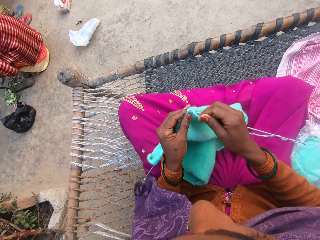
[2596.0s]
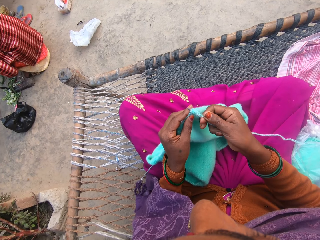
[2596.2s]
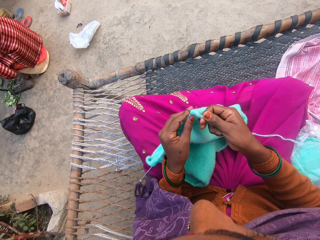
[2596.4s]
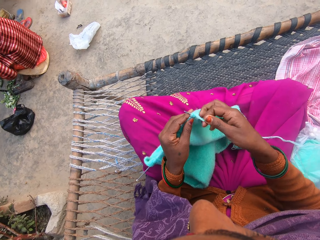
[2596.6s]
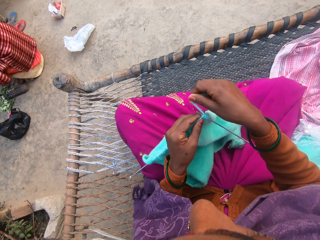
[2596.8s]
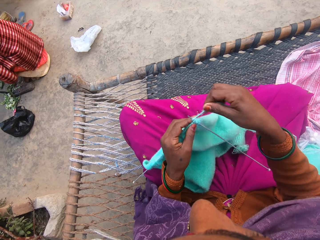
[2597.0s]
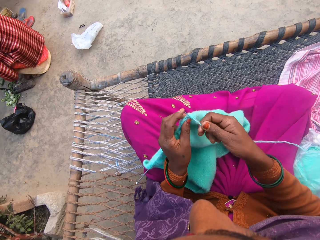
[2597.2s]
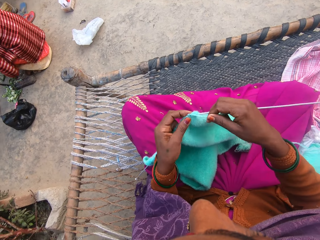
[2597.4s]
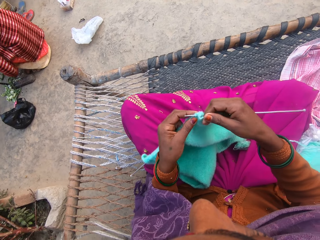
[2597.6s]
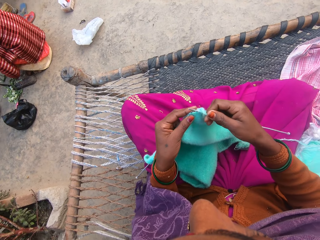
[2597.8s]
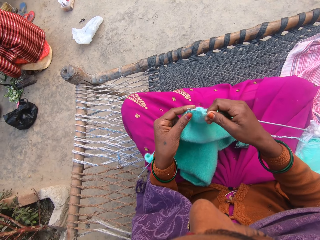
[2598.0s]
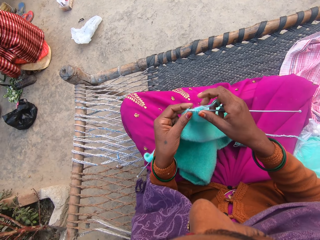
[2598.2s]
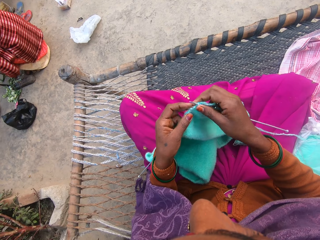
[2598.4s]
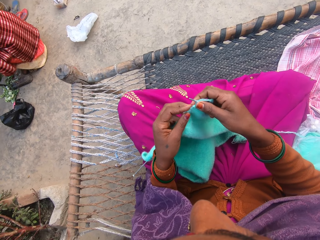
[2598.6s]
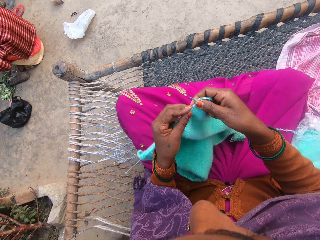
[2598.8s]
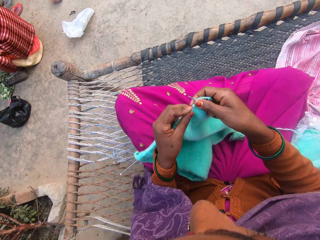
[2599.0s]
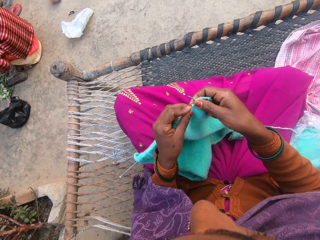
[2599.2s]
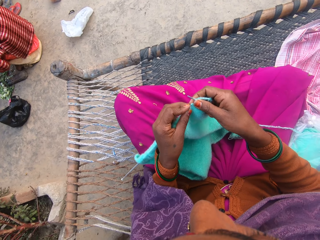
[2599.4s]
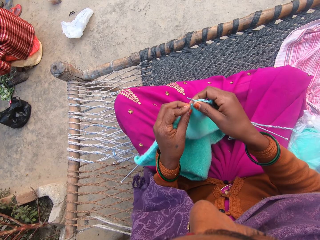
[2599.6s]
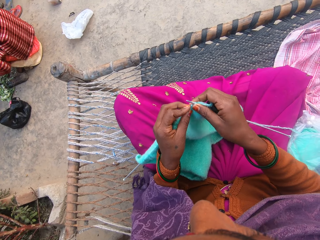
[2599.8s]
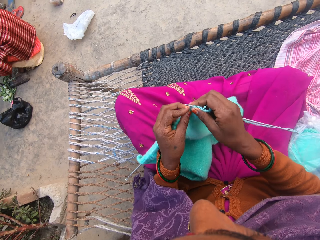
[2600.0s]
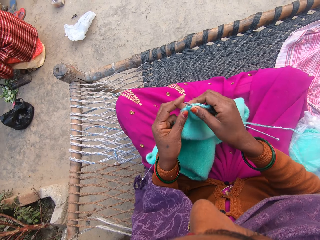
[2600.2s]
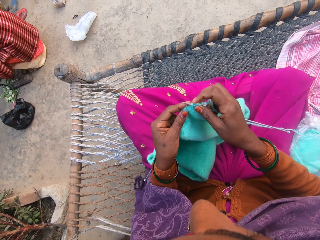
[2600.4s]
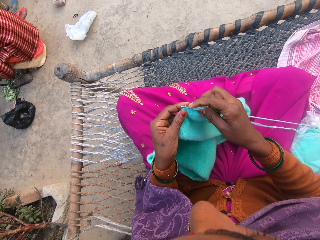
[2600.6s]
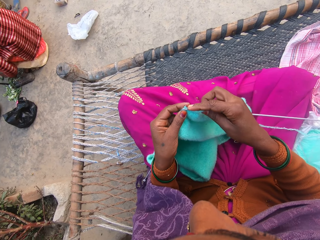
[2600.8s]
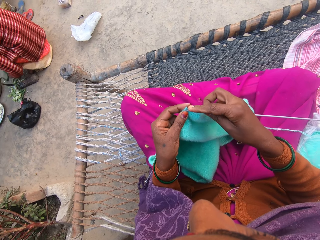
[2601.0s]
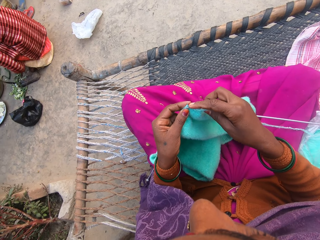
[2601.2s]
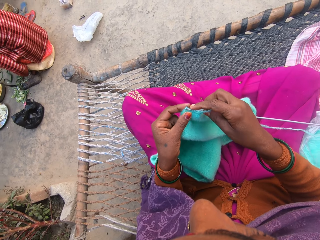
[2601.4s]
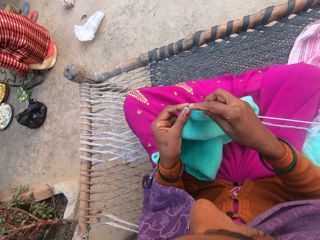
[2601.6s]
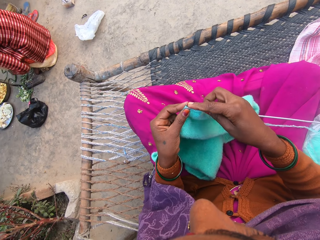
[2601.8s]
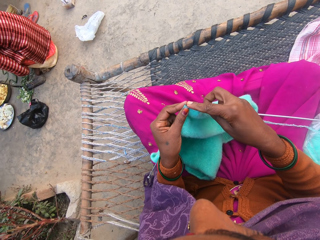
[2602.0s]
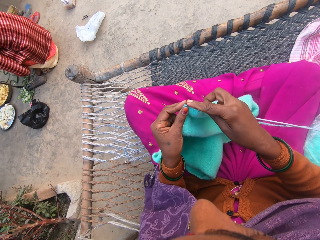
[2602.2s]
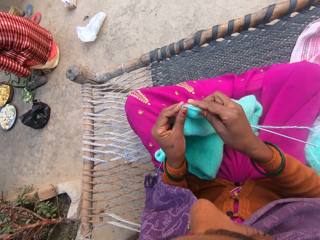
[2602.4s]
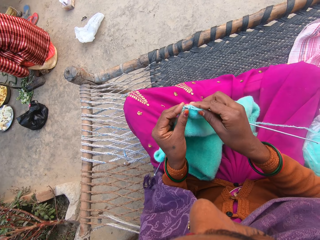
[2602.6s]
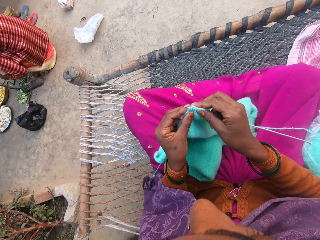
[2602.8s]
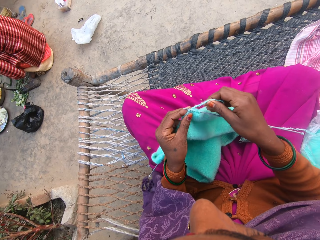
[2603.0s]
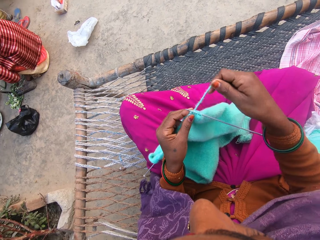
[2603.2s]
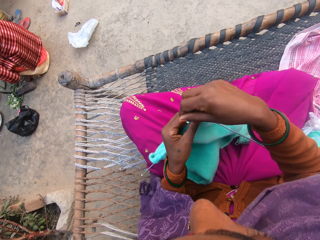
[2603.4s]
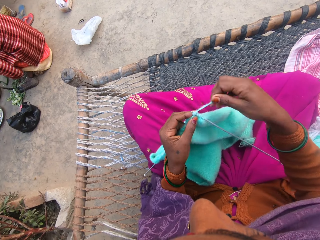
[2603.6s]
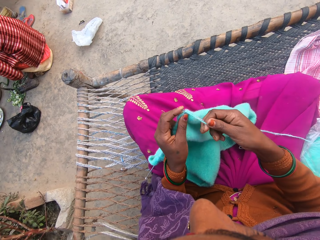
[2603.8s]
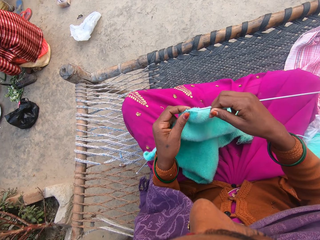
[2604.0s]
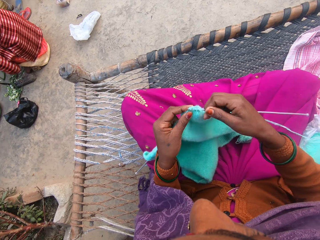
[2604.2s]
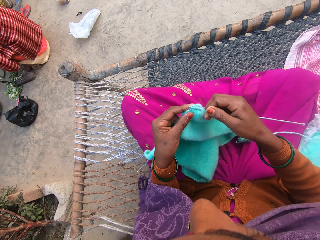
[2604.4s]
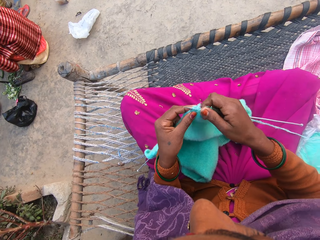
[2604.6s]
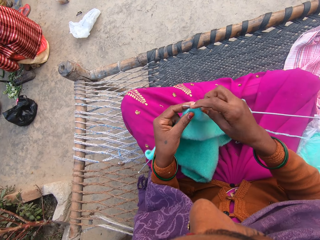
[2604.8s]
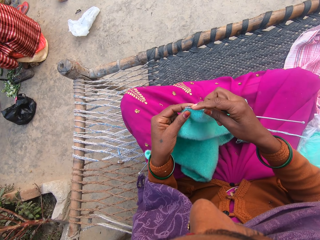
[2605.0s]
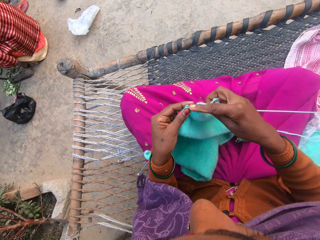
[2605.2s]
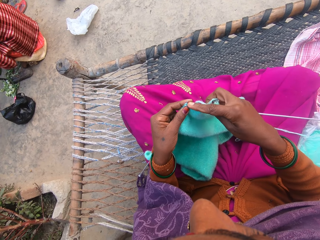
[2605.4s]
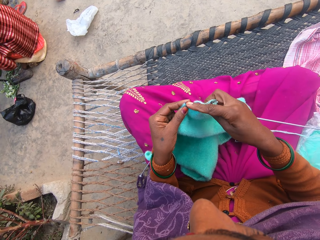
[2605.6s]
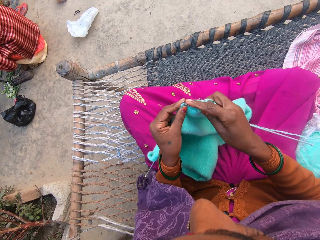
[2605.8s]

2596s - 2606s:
The camera wearer rolls the thread on the crochet needle. They knit the fabric with crochet needles. They roll the thread on the crochet needle. They knit the fabric with the crochet needles.

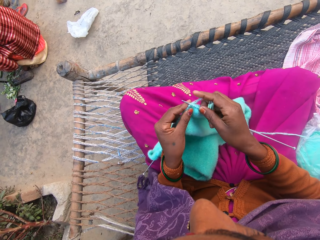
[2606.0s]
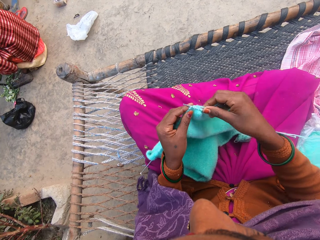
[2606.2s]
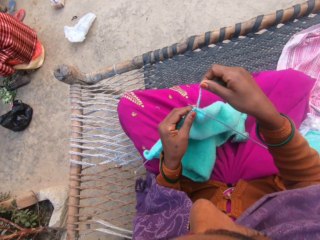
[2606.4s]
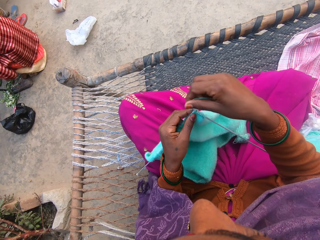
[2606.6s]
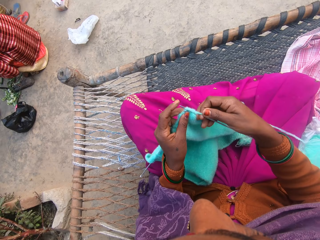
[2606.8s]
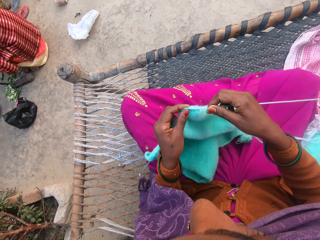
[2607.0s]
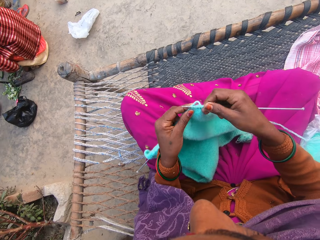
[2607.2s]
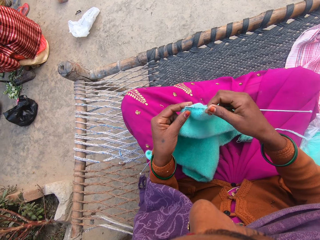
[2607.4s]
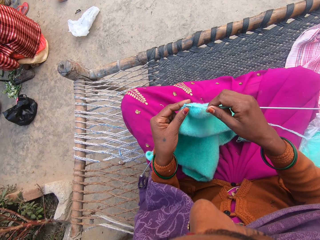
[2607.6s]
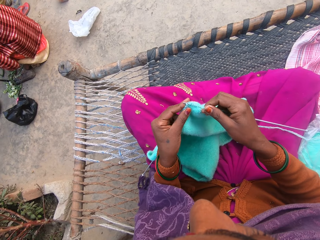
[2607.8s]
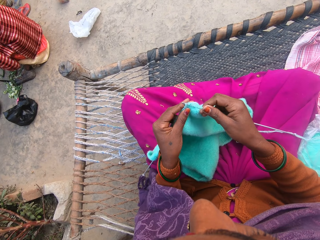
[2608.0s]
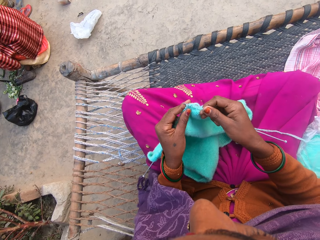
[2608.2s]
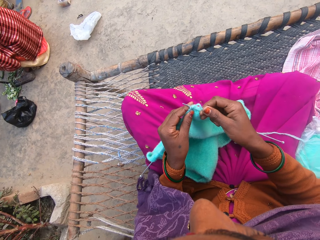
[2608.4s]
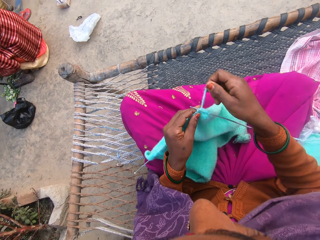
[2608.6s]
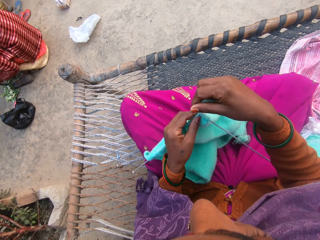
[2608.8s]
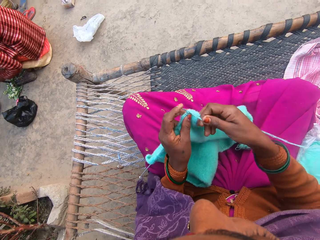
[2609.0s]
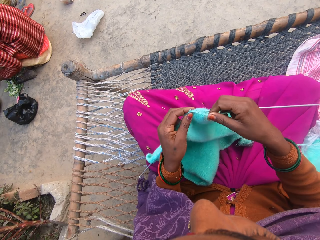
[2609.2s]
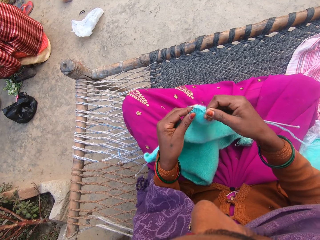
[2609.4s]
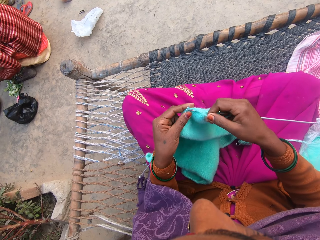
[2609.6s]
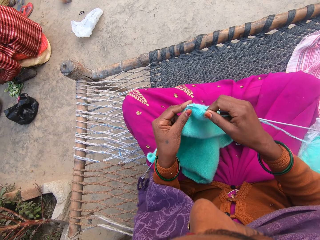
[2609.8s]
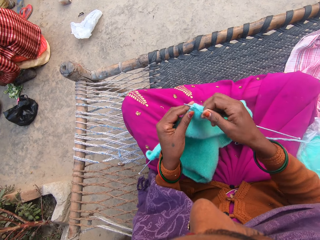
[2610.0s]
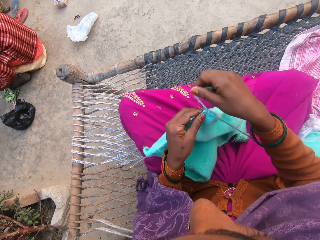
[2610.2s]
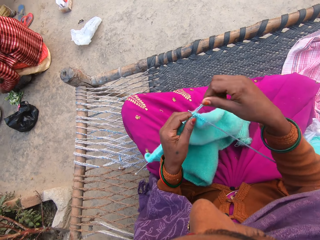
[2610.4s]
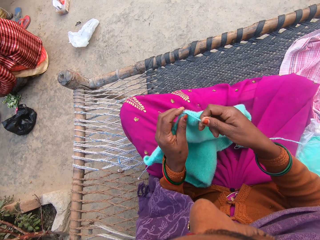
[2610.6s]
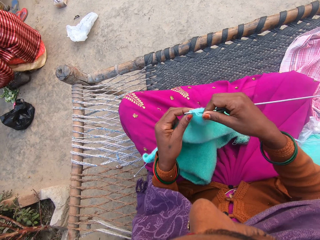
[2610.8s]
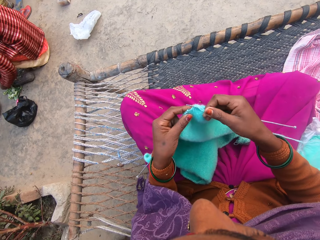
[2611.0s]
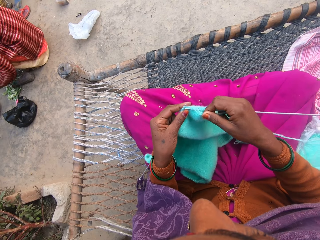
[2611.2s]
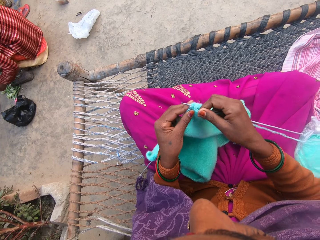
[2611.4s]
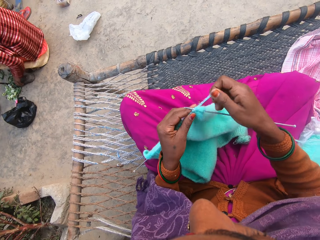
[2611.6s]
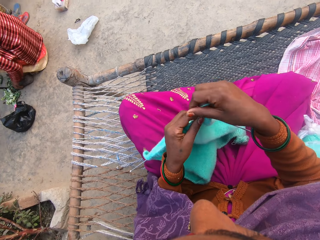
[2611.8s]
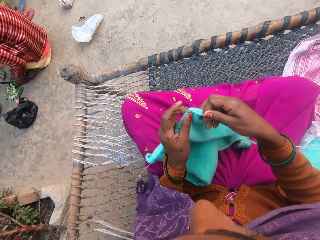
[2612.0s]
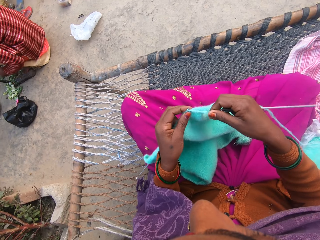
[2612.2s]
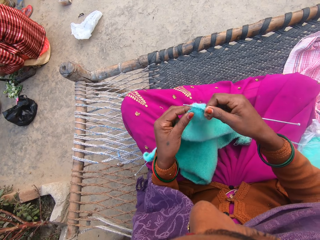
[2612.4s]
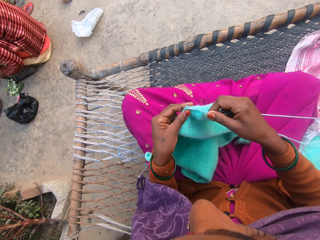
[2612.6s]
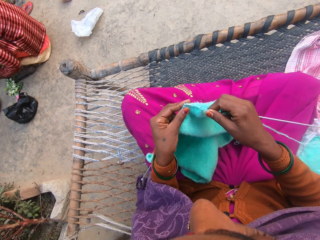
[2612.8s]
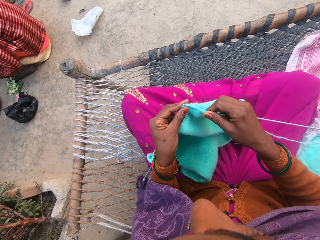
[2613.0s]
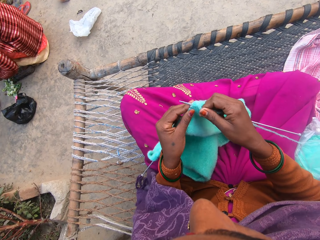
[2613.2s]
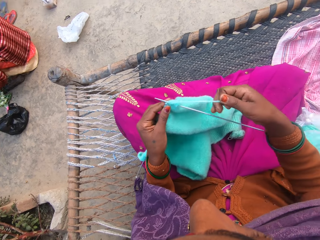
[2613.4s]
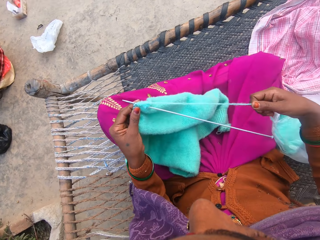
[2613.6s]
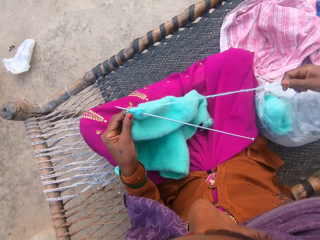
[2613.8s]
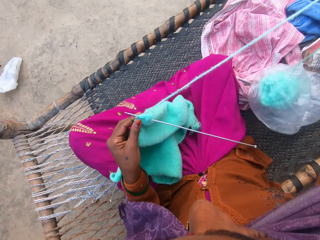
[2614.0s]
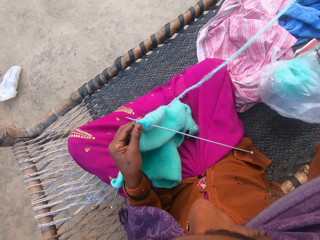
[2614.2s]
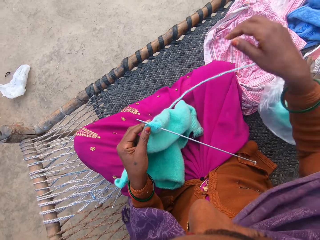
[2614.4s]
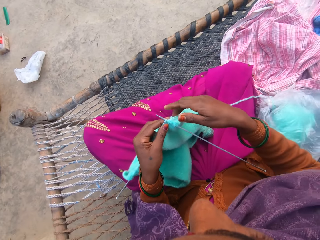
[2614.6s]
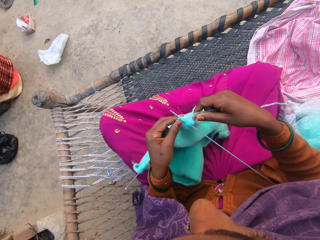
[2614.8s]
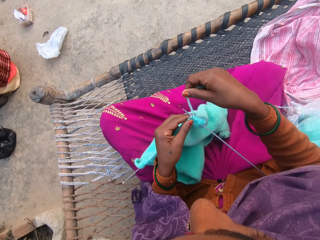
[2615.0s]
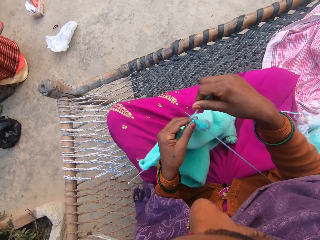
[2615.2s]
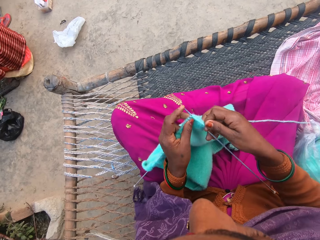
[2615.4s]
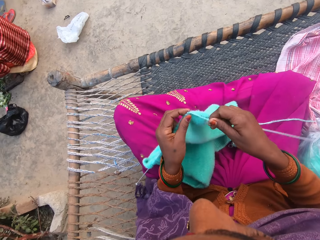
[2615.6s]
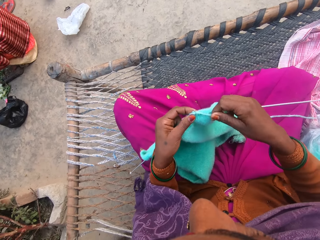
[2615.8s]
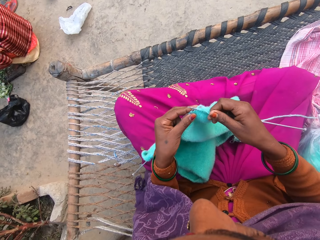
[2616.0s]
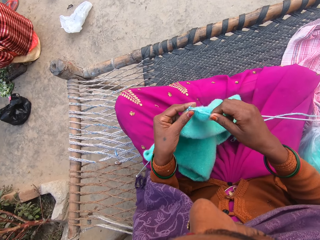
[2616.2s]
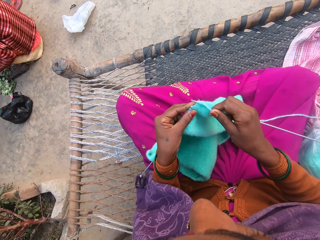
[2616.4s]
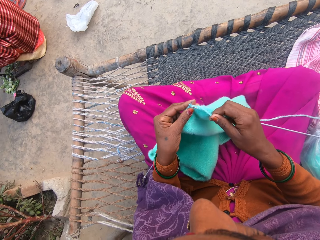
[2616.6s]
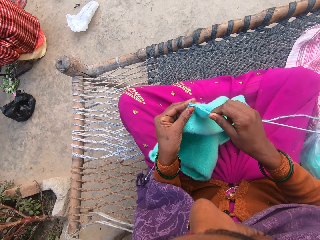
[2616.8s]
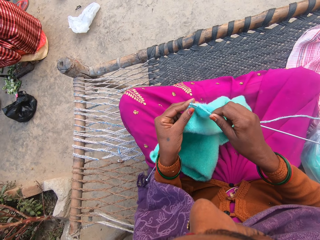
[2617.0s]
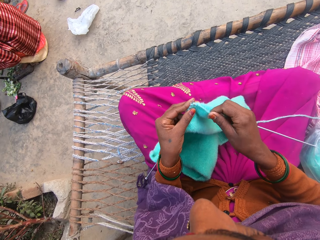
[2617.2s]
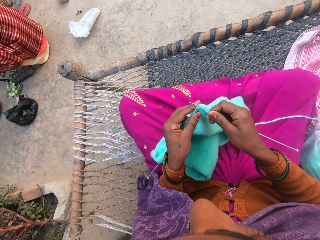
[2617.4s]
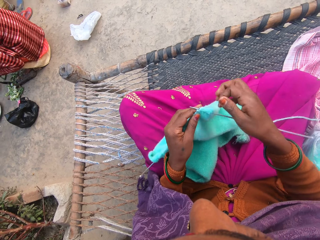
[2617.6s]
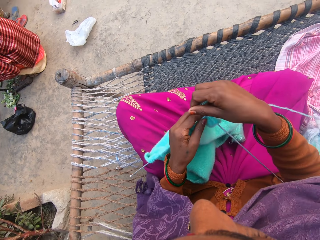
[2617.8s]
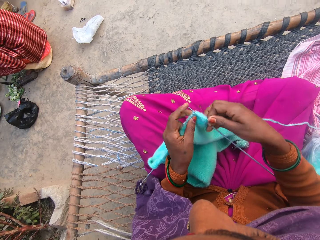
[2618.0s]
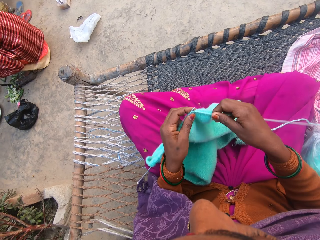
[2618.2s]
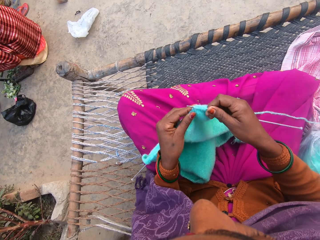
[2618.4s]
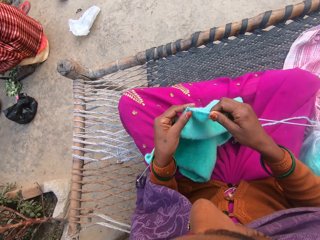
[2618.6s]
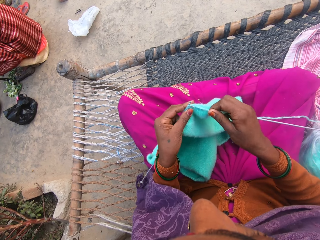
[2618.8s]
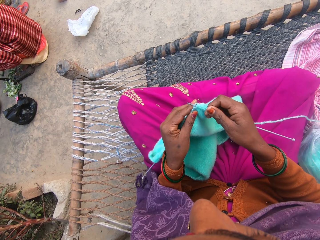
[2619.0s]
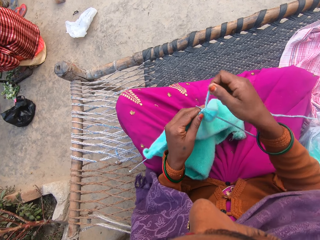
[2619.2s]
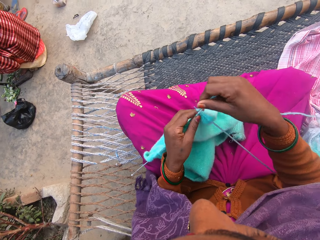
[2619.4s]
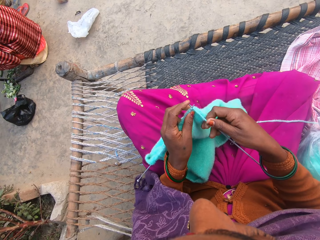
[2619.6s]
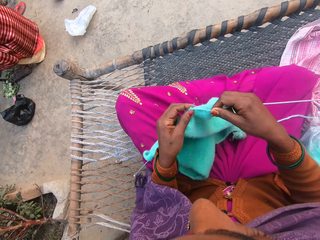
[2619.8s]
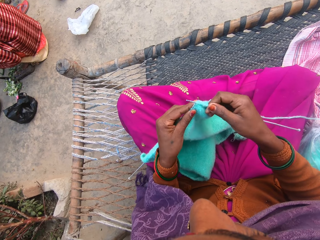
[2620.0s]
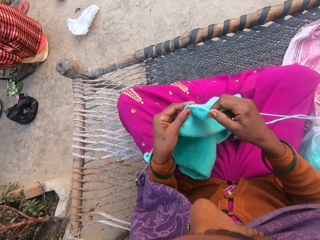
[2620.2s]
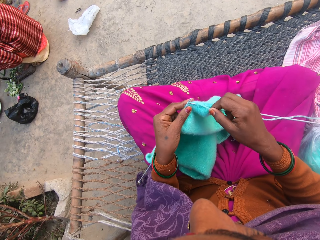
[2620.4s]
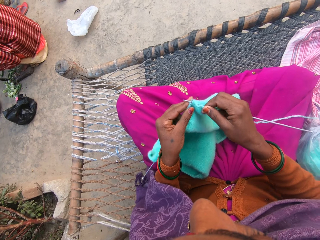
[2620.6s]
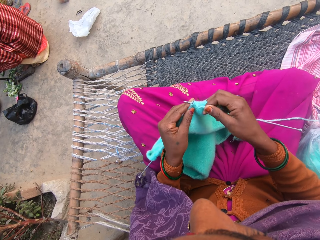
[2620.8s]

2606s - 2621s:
The camera wearer rolls the thread on the crochet needle. They knit the fabric with crochet needles. They roll the thread on the crochet needle. They knit the fabric with the crochet needles. They roll the thread on the crochet needle. They knit the fabric with the crochet needles. They roll the thread on the crochet needle. They knit the fabric with the crochet needles. They pull the thread and drop the thread. They roll the thread on the crochet needle. They knit the fabric with the crochet needles. They roll the thread on the crochet needle. They knit the fabric with the crochet needles. They roll the thread on the crochet needle. They knit the fabric with the crochet needles.
